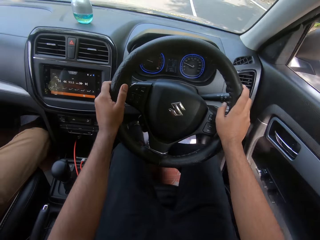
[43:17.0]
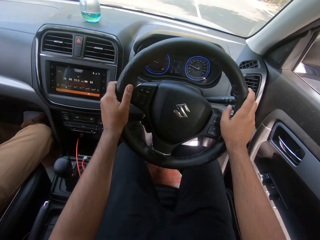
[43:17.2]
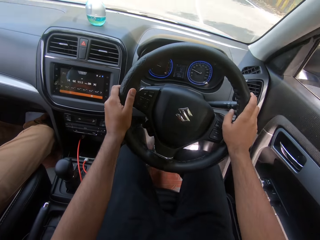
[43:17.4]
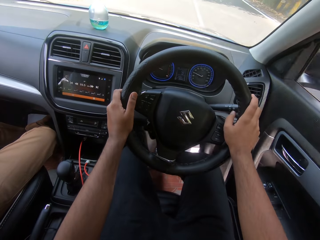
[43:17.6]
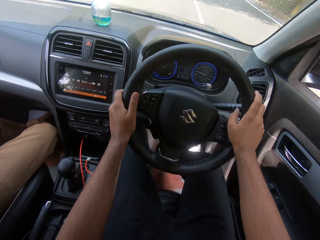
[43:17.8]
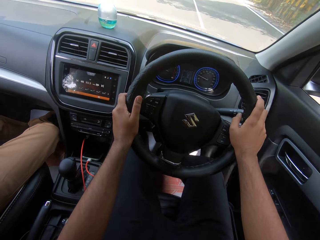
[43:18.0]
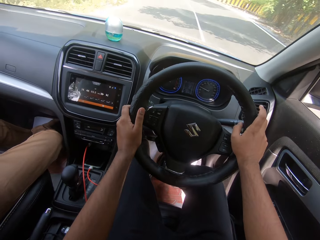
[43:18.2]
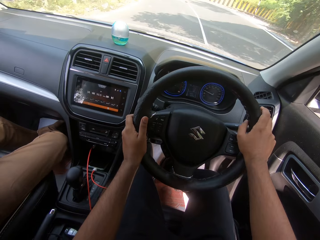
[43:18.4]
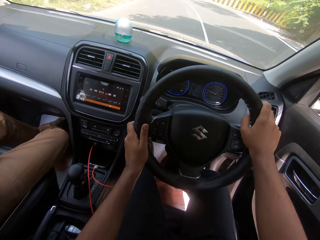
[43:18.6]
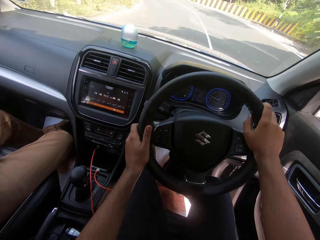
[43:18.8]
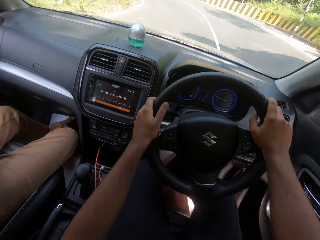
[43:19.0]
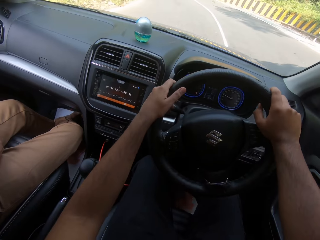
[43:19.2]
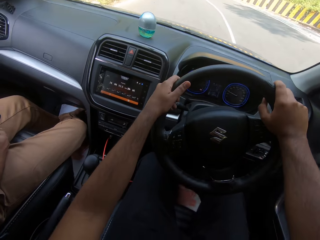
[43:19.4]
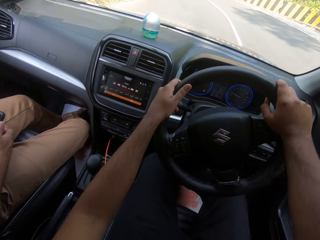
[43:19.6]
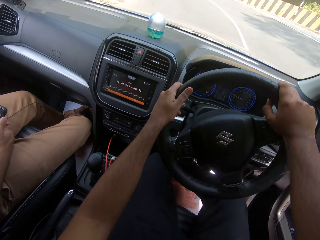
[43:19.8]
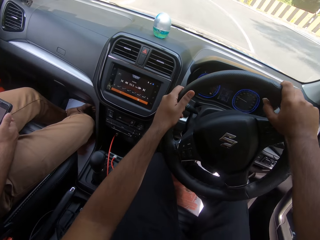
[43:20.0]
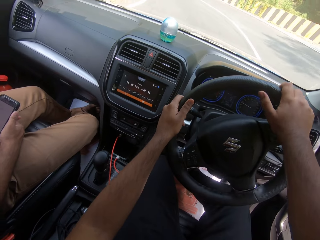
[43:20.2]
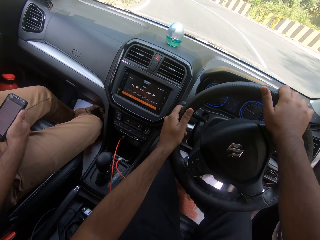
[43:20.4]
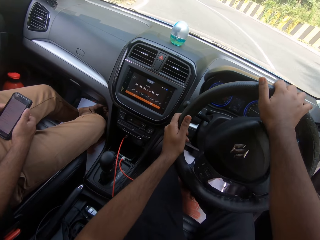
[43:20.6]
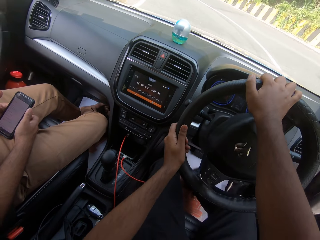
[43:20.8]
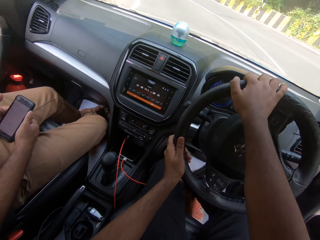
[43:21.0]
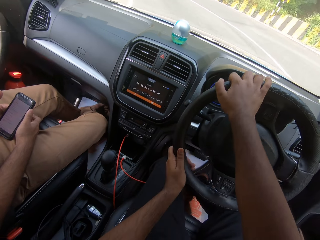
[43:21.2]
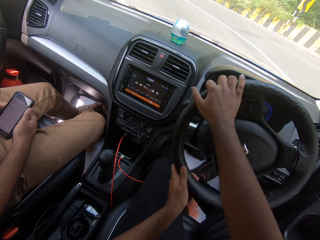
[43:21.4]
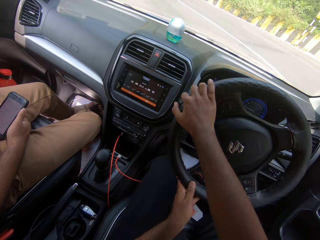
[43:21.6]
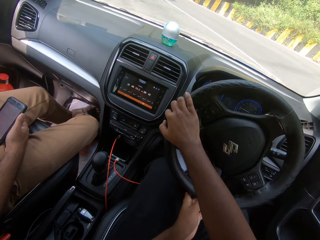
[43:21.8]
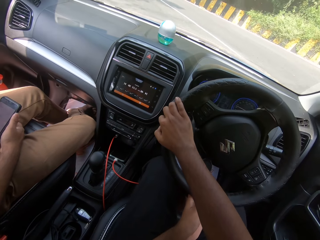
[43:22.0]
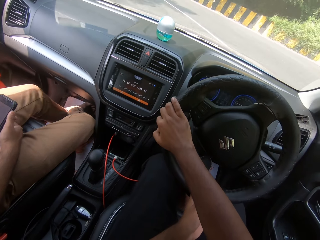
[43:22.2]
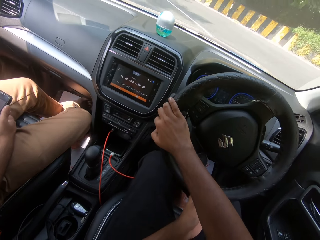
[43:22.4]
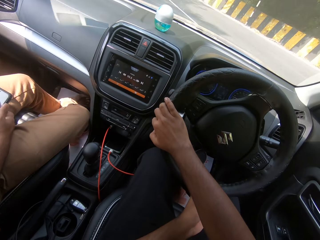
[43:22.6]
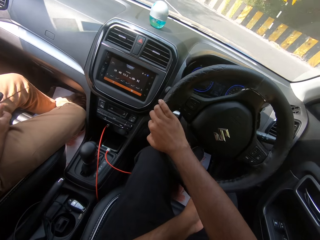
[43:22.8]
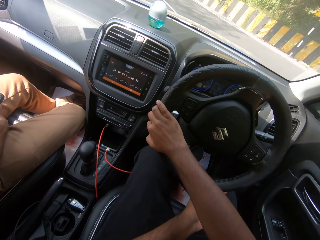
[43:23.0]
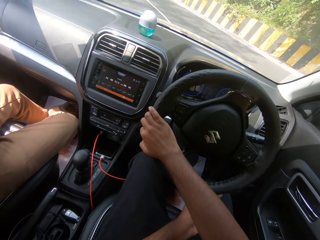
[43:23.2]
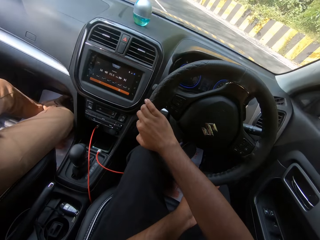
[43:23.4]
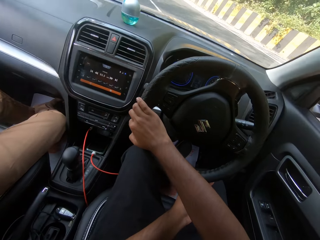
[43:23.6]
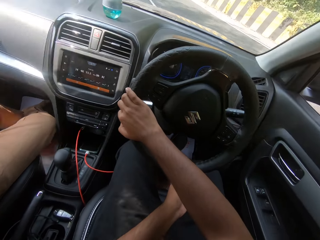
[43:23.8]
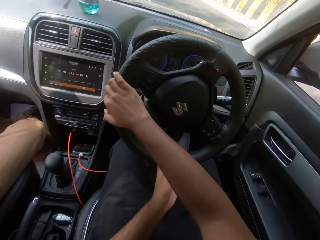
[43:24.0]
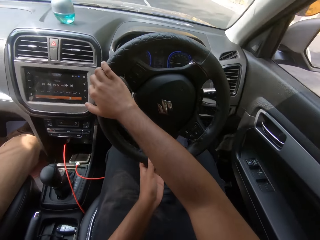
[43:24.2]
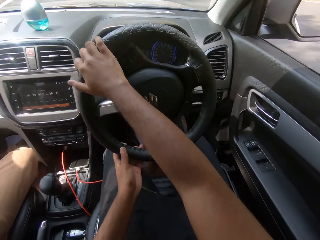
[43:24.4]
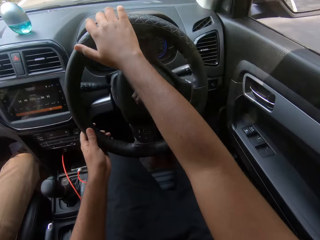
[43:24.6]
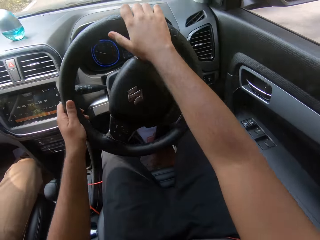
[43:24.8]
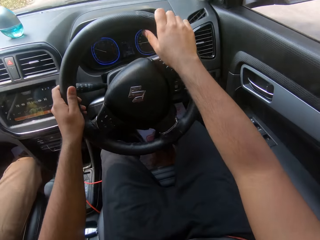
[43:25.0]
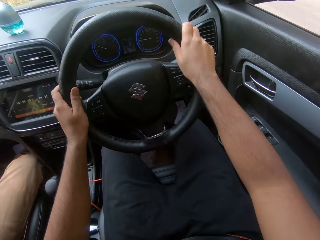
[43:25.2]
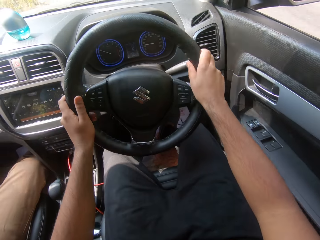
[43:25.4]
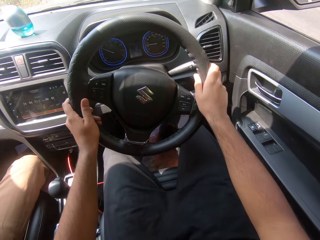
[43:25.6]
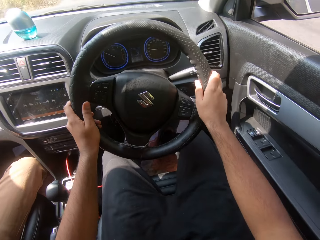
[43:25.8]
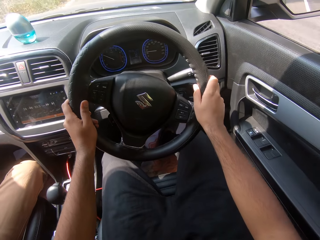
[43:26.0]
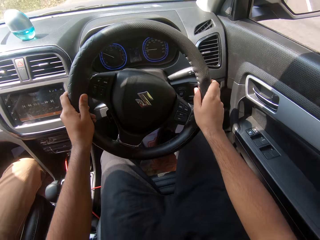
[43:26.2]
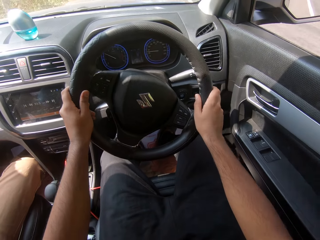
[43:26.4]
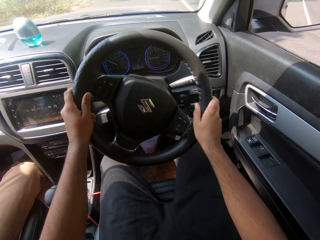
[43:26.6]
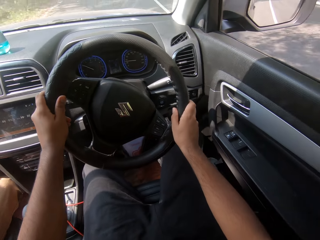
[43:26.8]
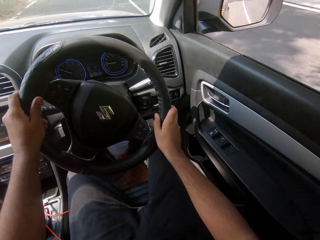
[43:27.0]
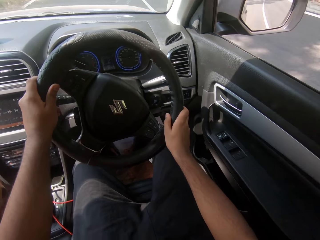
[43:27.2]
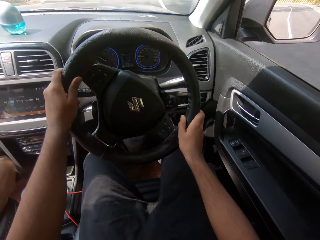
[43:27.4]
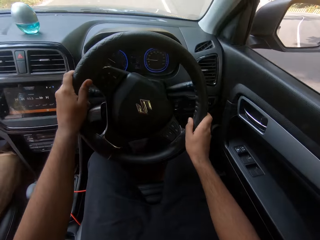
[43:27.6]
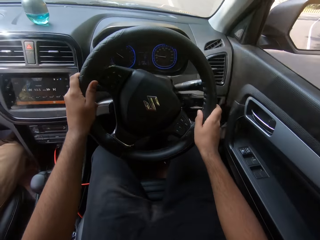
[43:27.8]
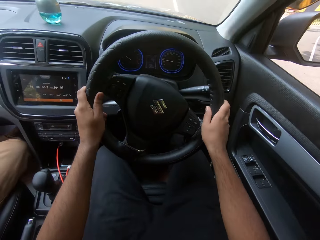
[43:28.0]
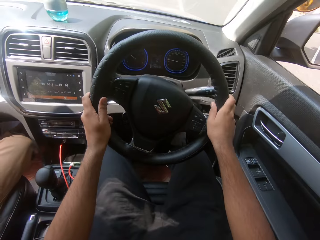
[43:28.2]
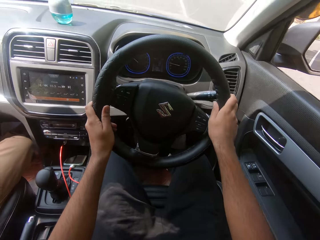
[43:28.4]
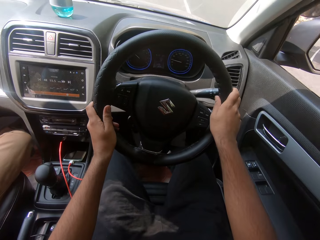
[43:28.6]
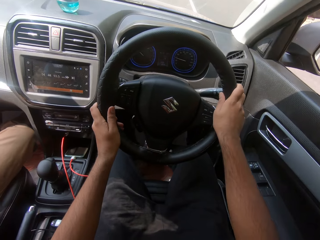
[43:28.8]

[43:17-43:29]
The man taps the back of the phone with his fingers.

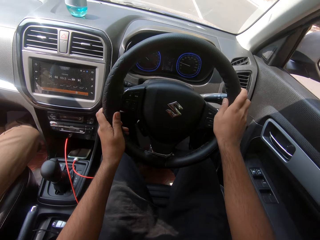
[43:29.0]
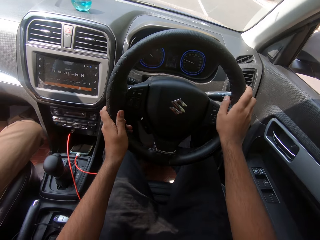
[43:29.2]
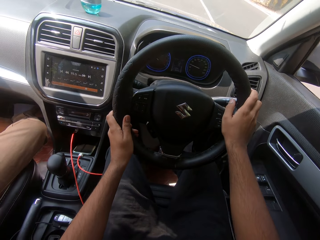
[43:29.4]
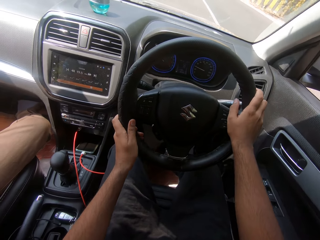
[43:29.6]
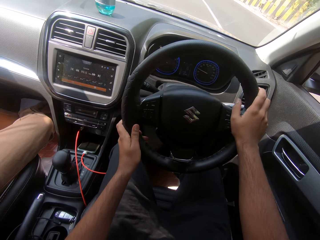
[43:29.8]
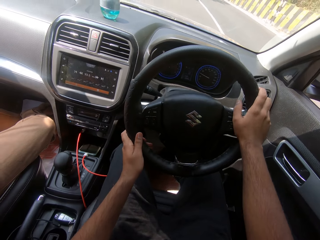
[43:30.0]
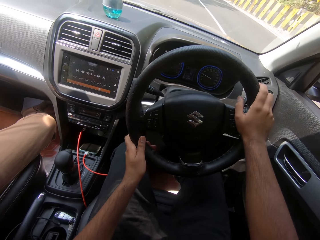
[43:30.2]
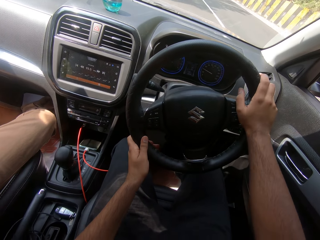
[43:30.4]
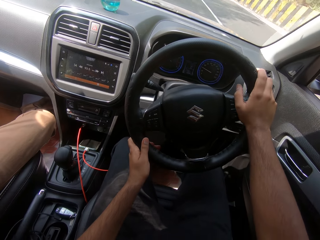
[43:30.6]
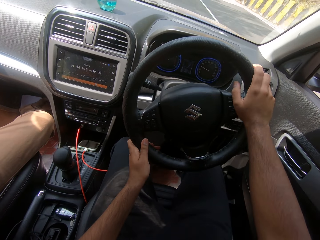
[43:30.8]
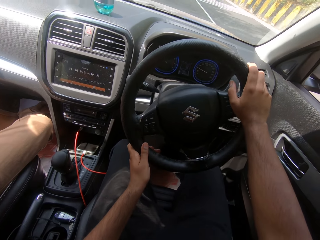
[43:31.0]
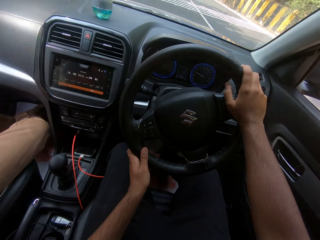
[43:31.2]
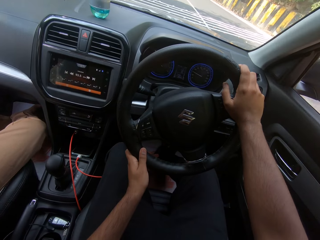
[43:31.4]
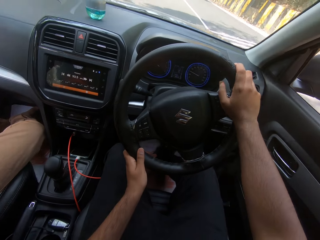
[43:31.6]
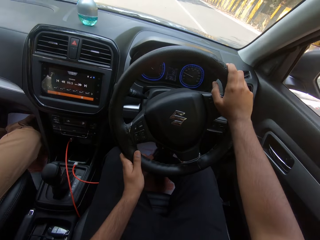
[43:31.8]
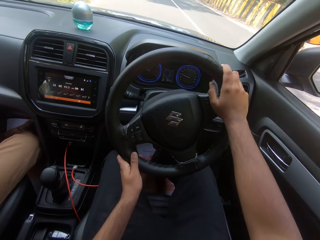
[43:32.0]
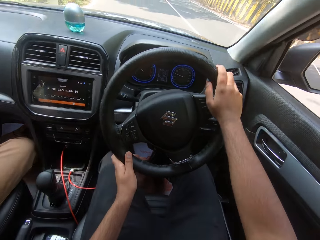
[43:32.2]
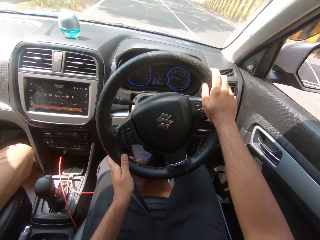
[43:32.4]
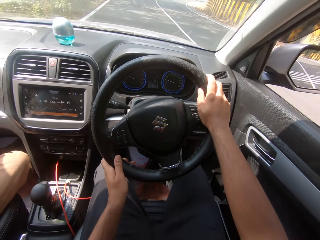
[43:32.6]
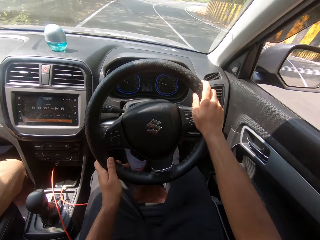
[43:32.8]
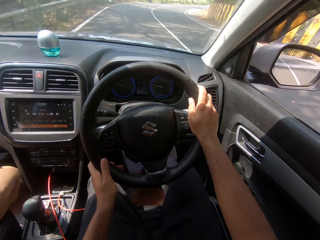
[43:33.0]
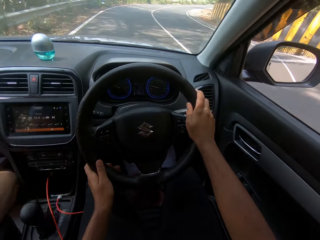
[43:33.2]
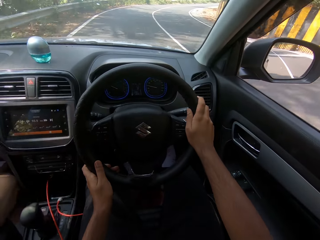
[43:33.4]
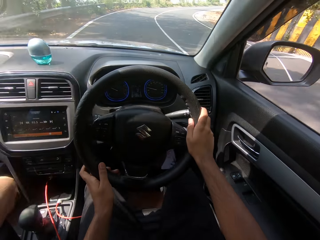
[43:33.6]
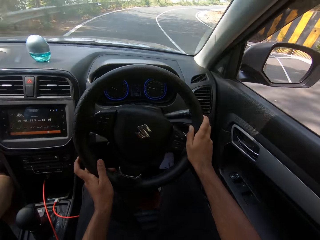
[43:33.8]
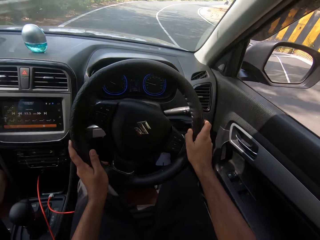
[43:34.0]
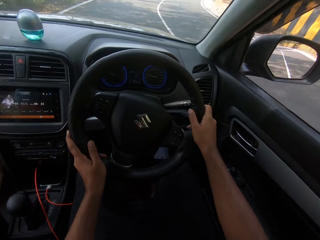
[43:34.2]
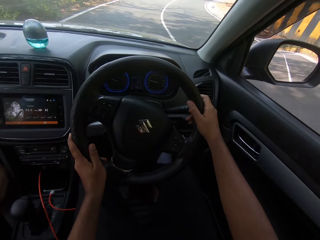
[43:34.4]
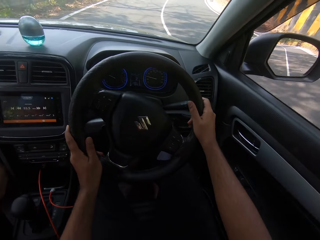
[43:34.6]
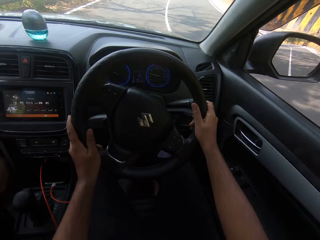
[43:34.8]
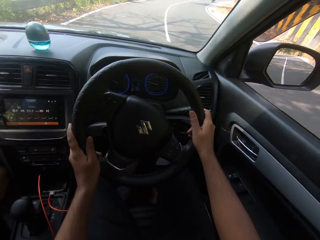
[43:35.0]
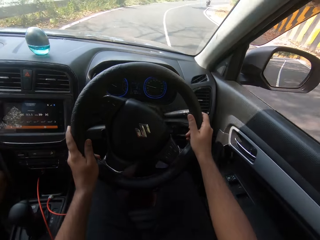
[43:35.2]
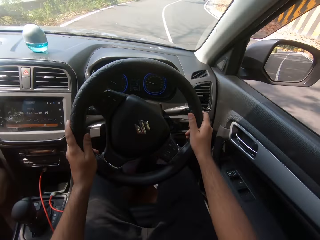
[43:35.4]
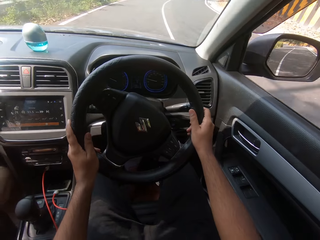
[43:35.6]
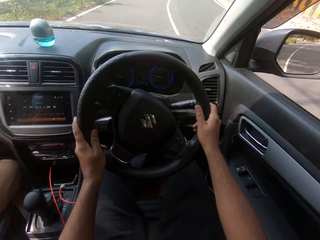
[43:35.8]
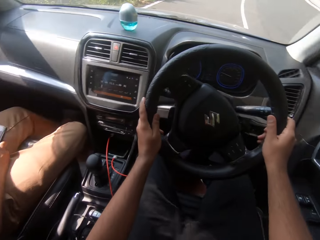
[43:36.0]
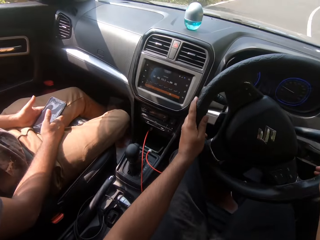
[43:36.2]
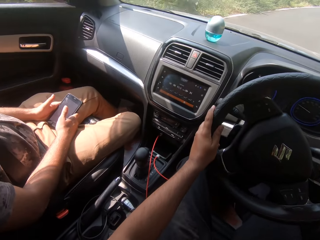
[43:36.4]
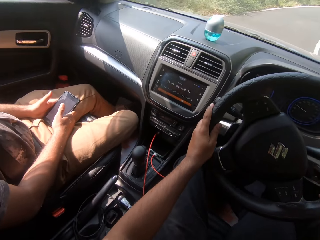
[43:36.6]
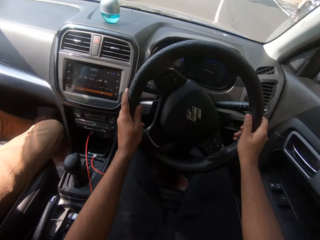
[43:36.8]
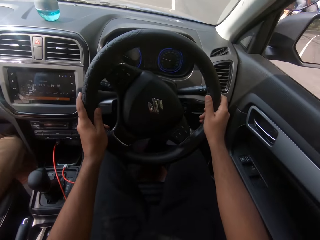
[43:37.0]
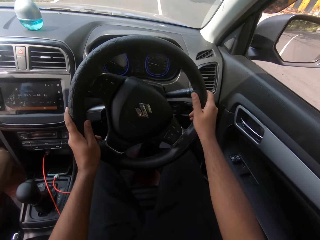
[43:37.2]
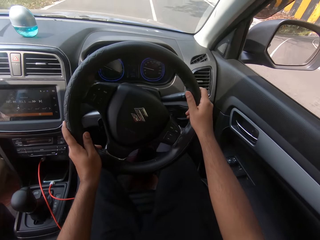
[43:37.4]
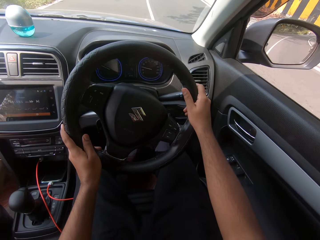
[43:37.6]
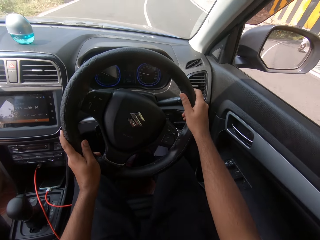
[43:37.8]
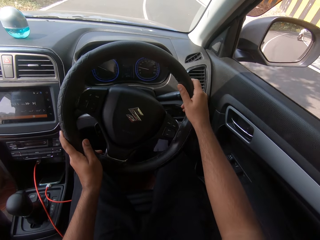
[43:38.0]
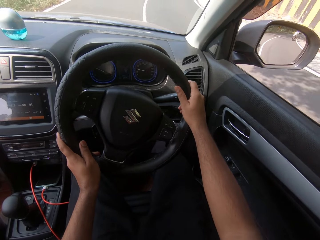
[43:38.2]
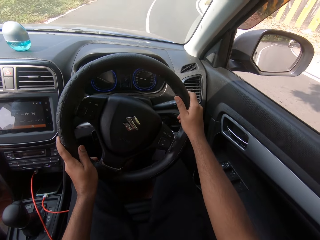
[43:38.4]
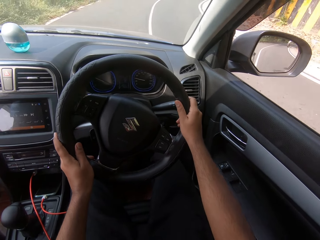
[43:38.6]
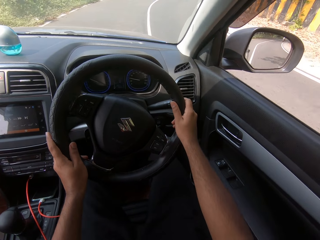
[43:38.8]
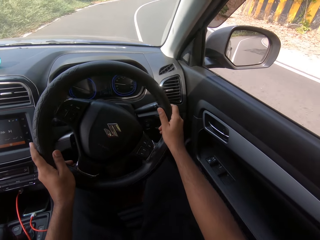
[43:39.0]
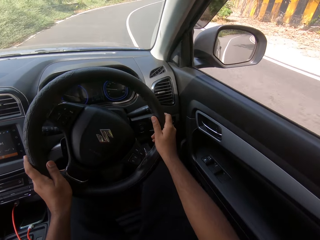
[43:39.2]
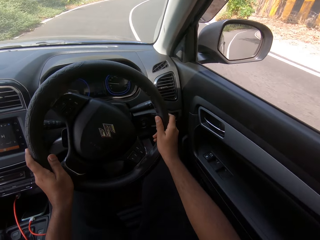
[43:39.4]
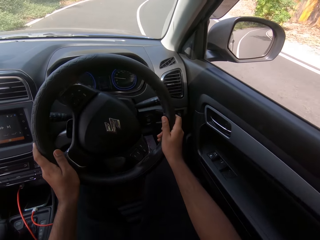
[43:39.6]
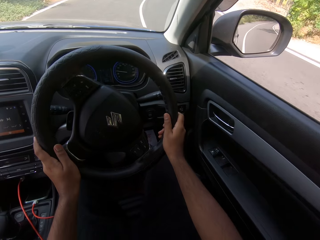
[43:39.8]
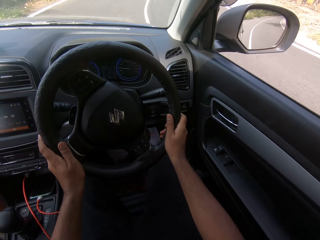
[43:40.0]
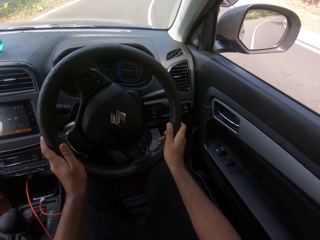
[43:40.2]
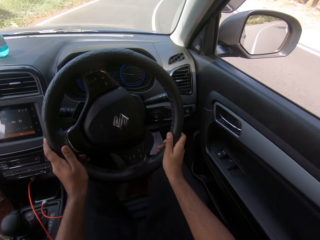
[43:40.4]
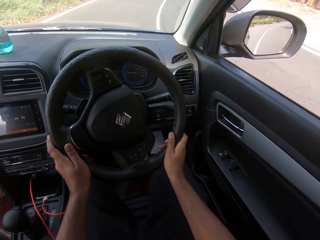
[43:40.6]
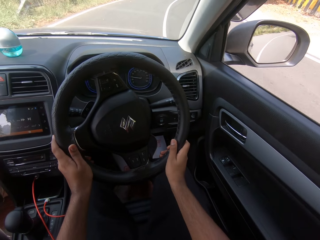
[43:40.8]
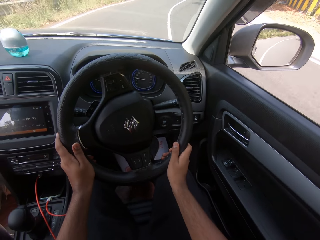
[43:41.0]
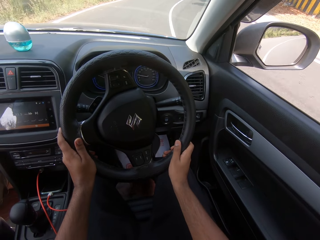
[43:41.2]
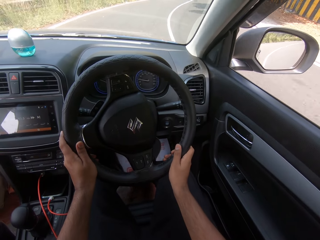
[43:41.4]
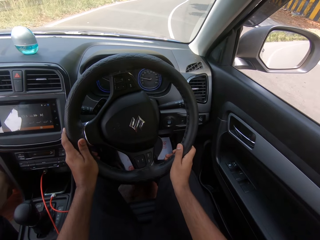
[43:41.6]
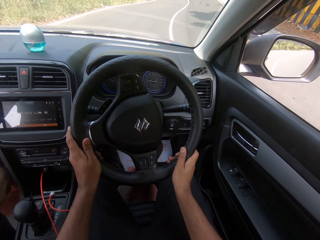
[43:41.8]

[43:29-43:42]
A motorcycle rides past the camera wearer.
